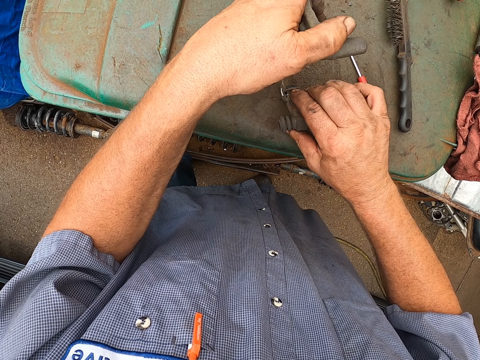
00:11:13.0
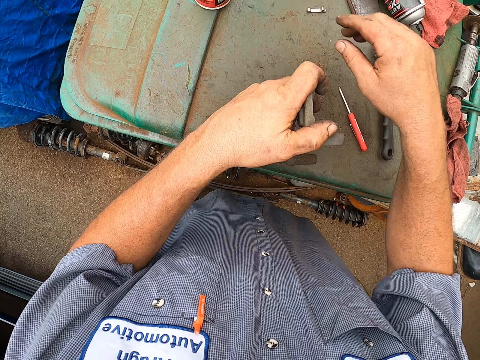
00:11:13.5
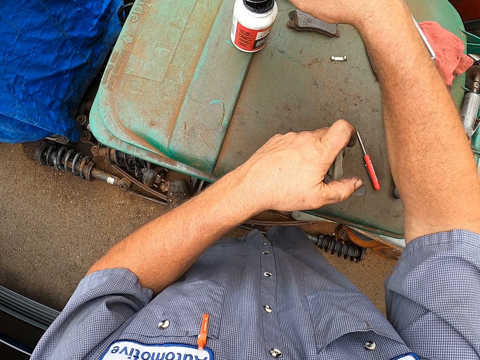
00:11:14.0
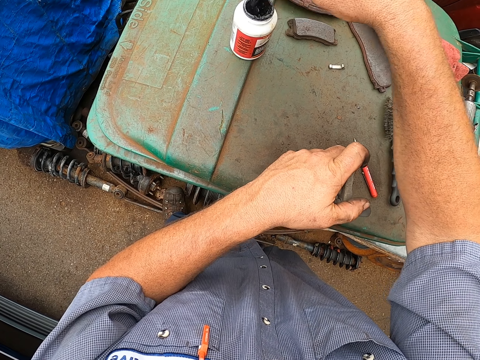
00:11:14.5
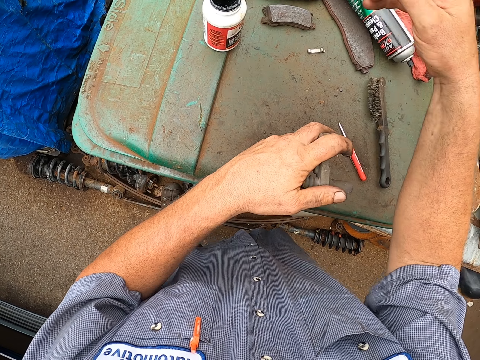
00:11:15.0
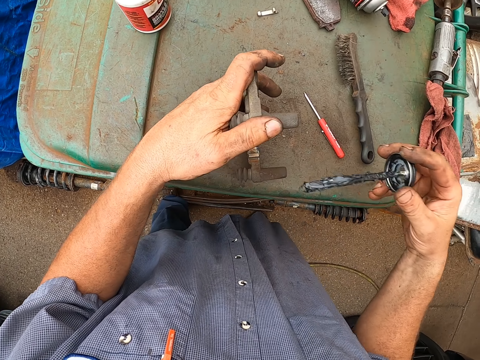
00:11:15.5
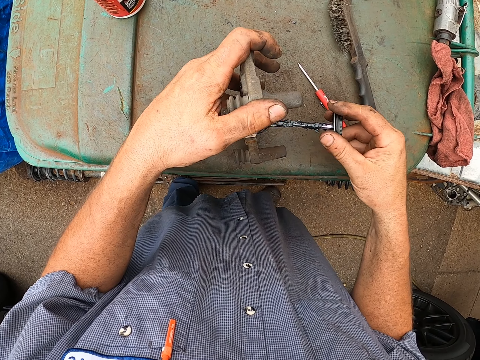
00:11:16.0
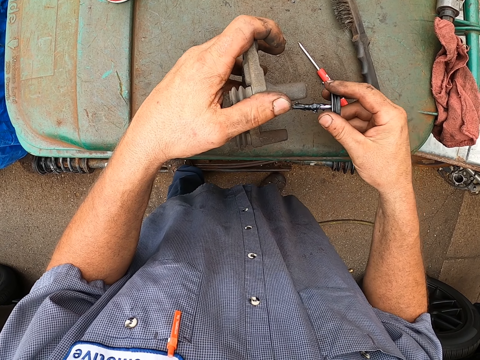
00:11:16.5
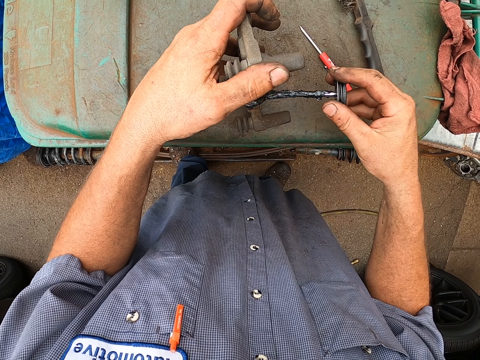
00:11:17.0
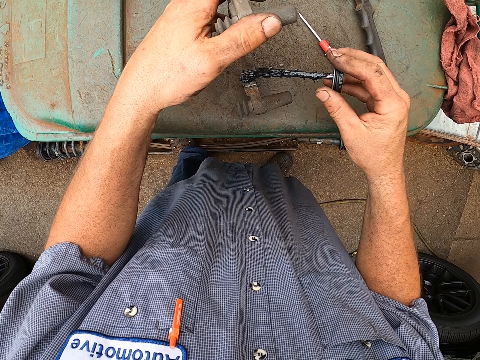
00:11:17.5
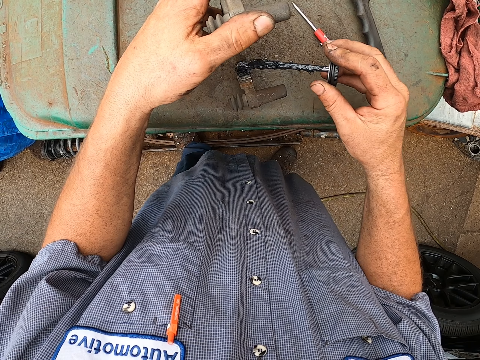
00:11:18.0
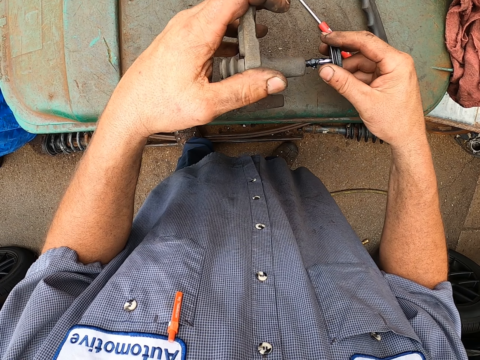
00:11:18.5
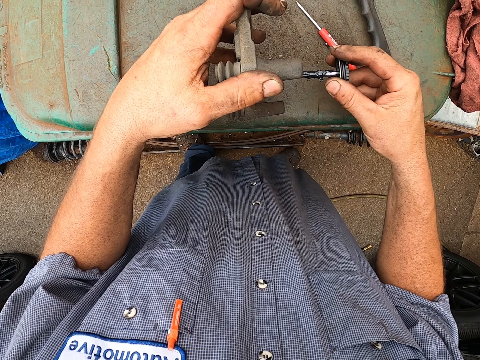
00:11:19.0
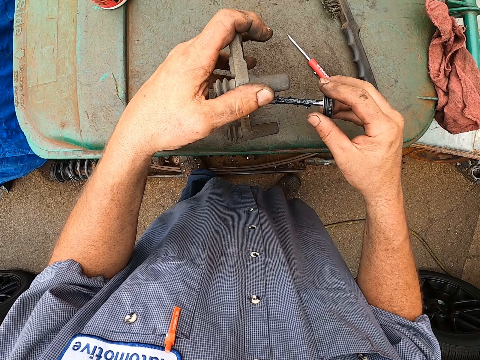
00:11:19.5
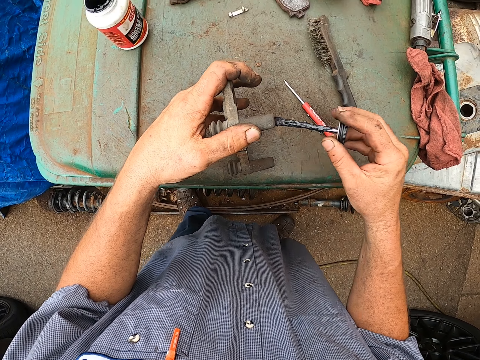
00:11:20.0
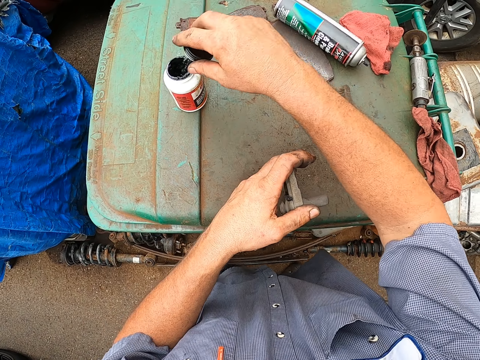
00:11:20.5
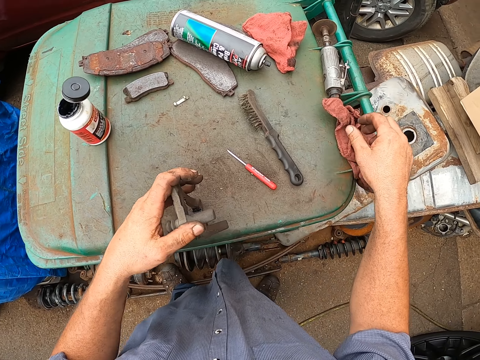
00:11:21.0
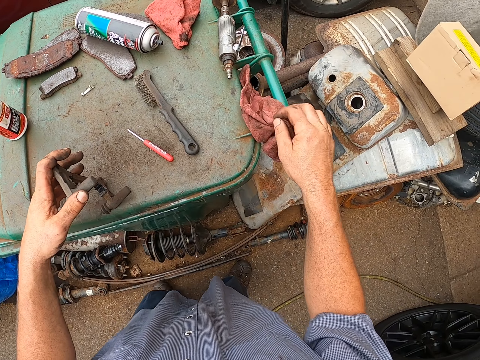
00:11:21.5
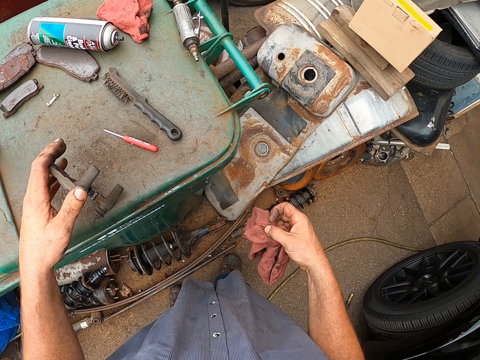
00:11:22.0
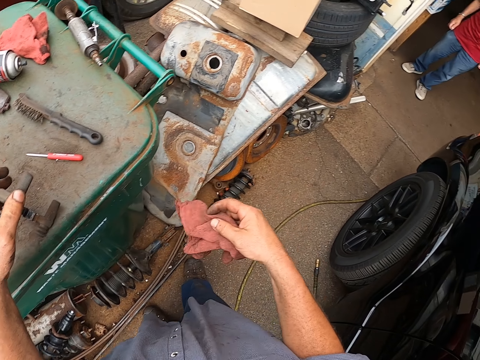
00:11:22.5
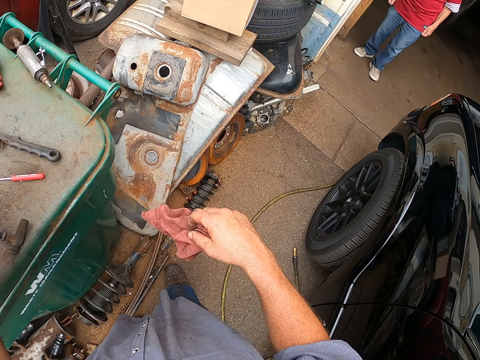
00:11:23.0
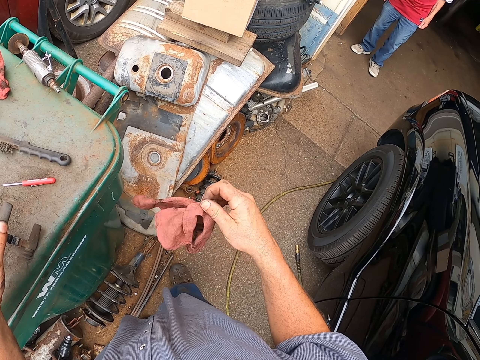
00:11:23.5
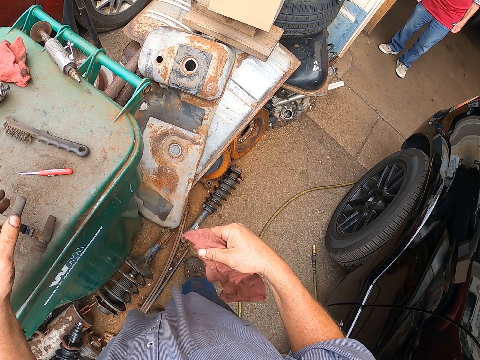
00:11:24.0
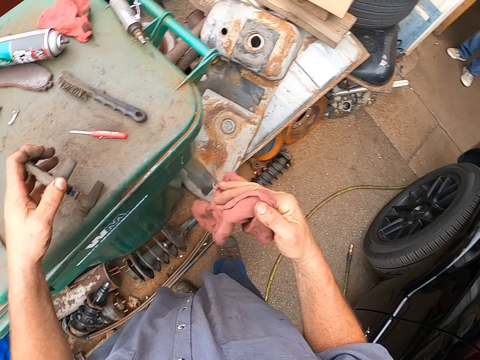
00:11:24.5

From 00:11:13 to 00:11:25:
The camera wearer removes the oil brush from the oil can. They apply oil on the clamp. They dip the oil brush in the oil can. They pick up a rag from the bin top. They hold the rag with the right hand.

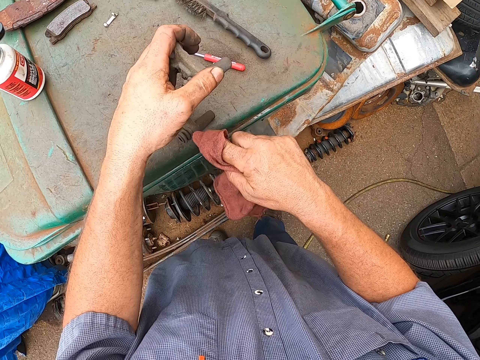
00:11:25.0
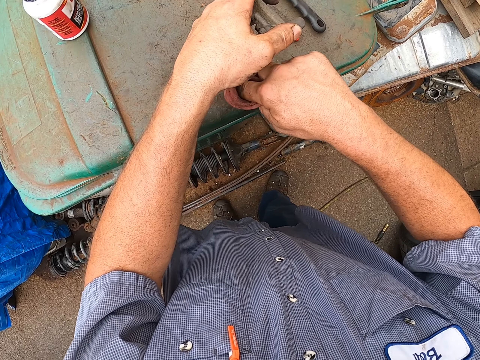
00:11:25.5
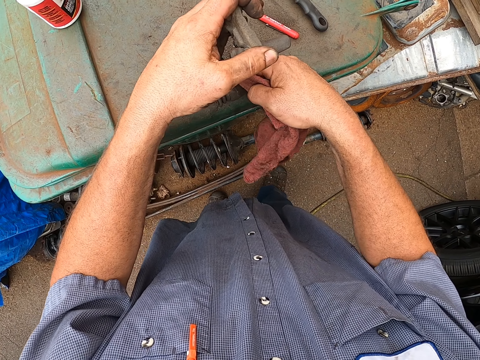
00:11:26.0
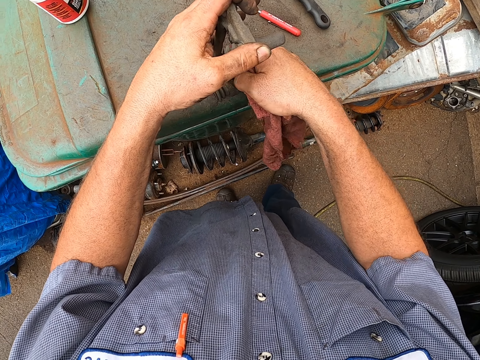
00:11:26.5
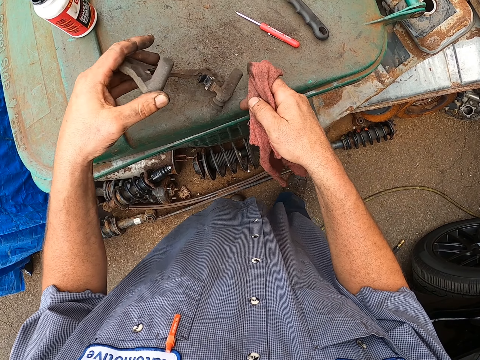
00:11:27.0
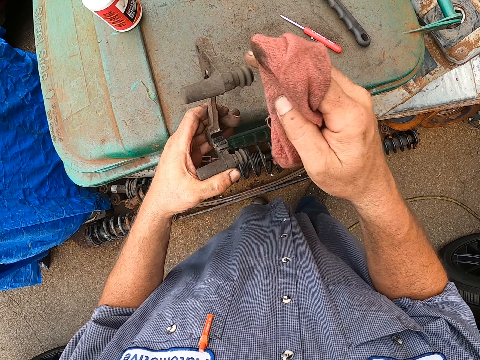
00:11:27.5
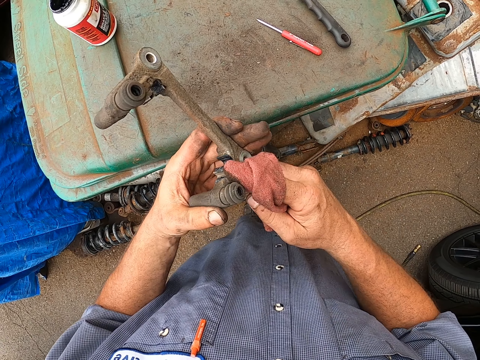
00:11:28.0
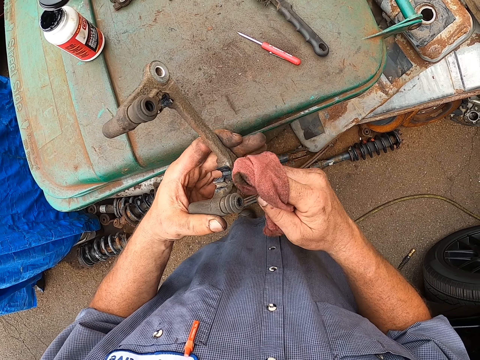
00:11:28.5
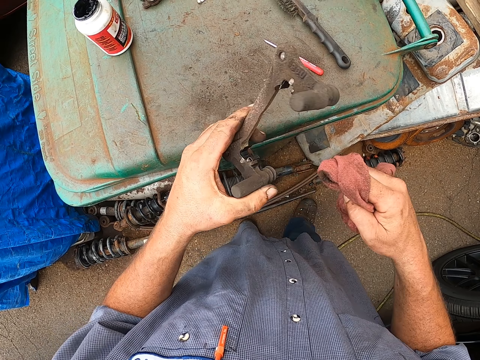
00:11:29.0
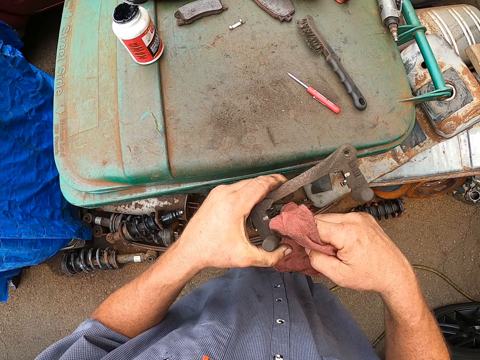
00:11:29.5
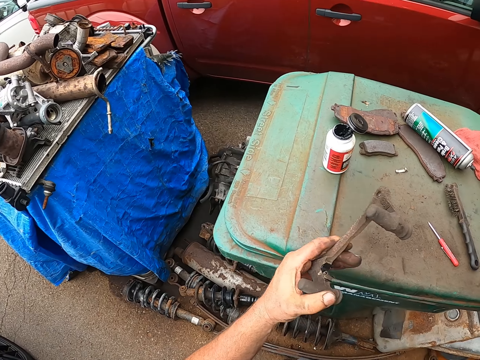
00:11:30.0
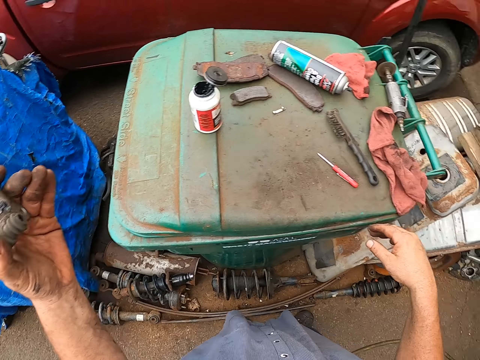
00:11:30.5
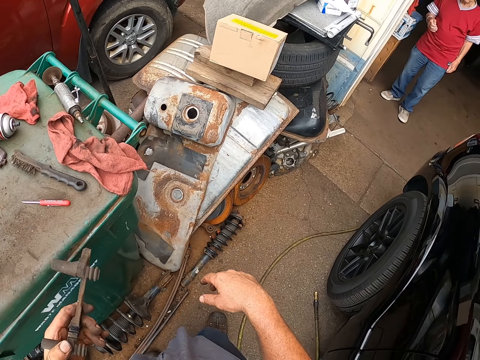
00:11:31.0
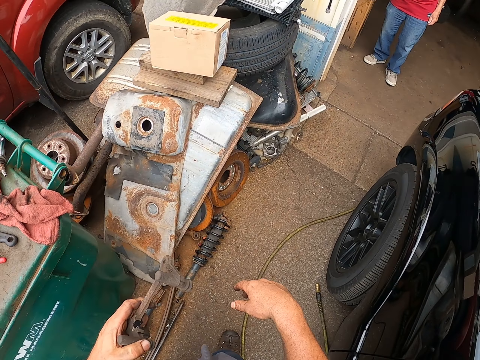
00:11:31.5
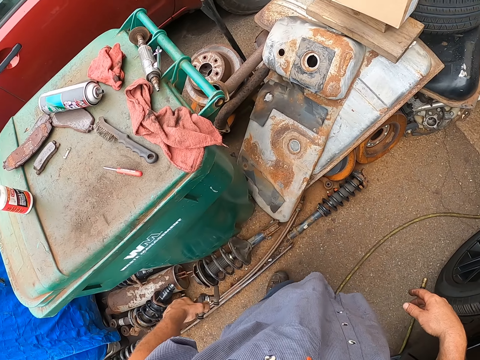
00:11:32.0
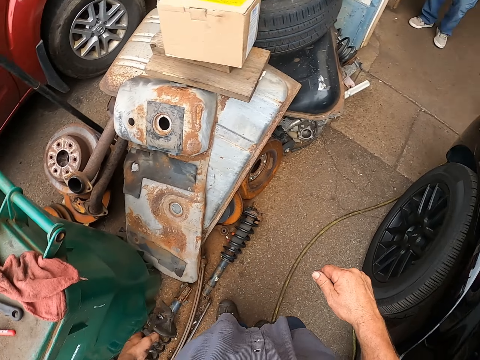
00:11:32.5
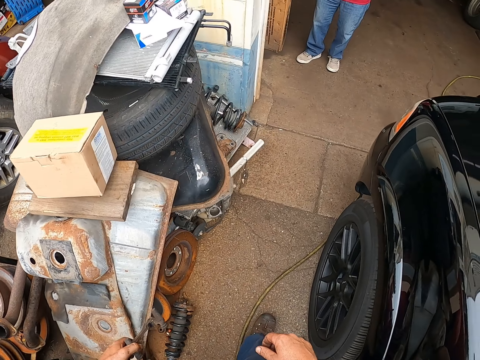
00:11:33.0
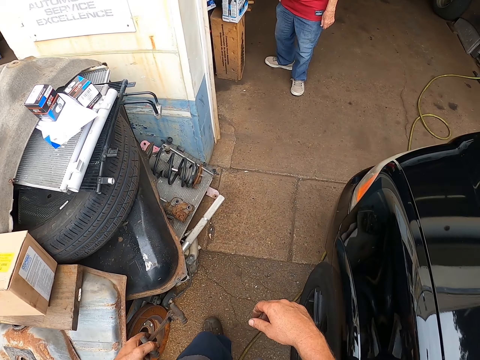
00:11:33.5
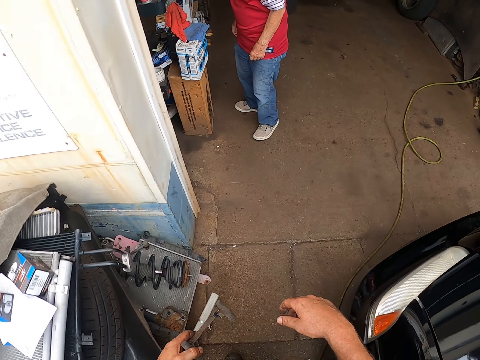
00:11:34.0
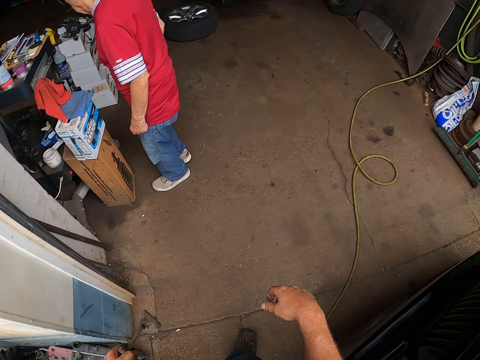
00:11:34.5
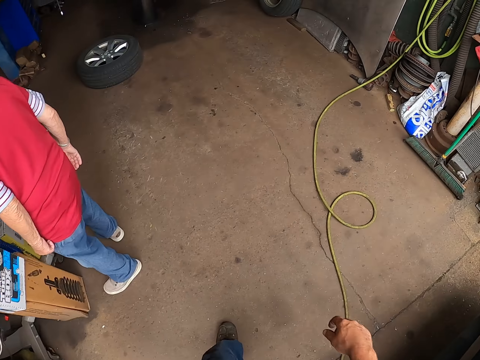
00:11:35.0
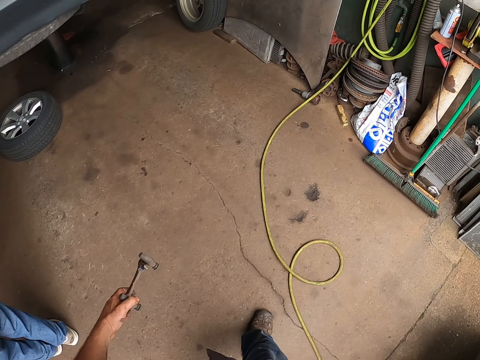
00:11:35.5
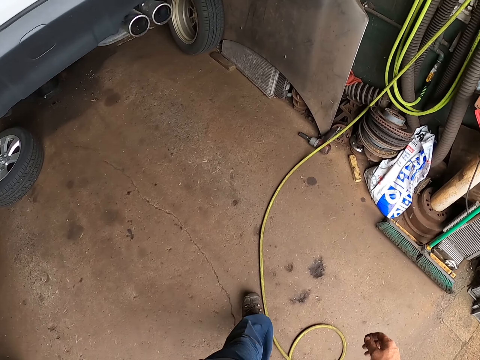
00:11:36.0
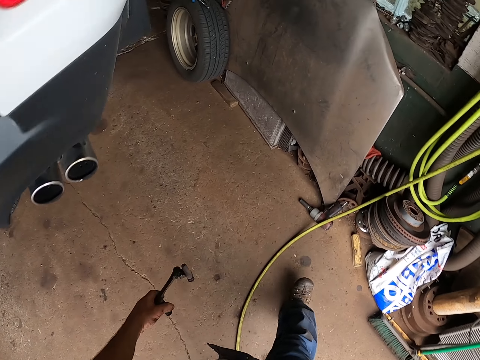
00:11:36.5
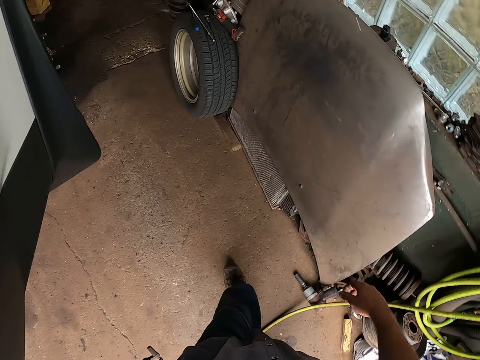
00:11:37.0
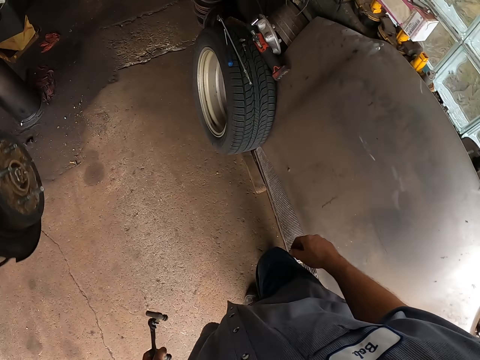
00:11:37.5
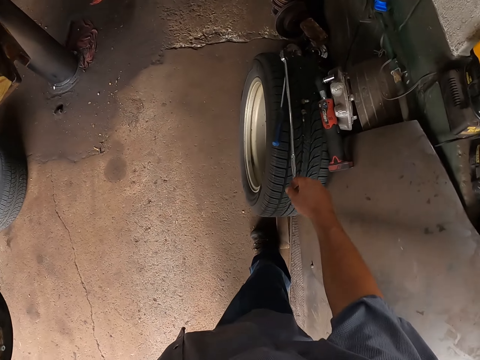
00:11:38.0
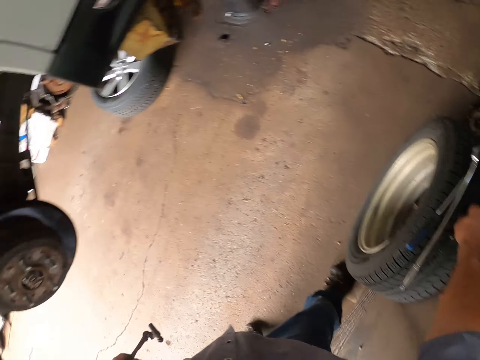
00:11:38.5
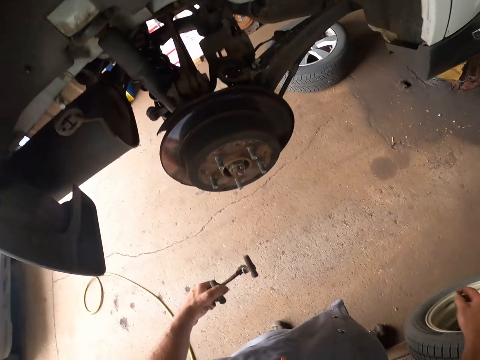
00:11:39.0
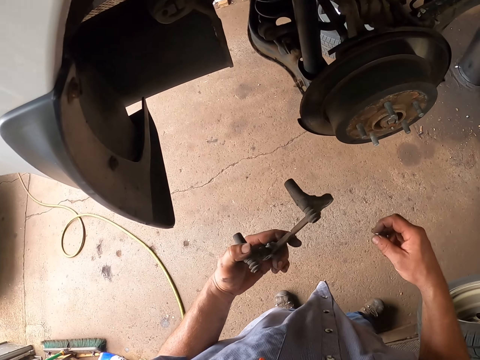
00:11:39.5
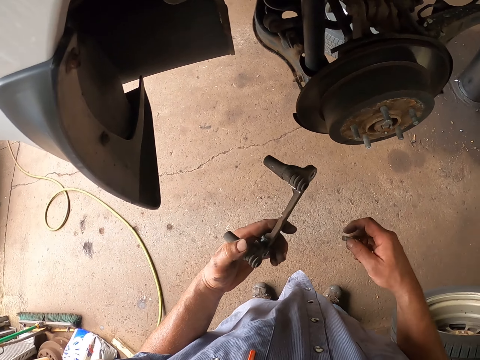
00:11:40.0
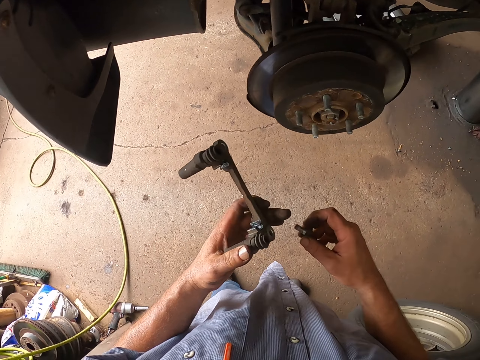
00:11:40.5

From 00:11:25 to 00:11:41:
The camera wearer wipes the metal with the rag. They turn the metal. They wipe the metal with the rag. They hold the metal with the left hand. They look around. They turn around. They walk on the garage. They move their hand towards the spanner. They pick up a bolt on top of a car wheel. They turn around. They hold the metal with the left hand.
